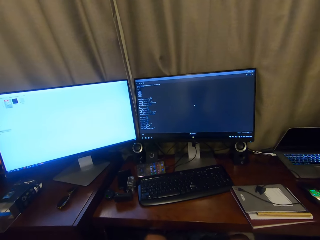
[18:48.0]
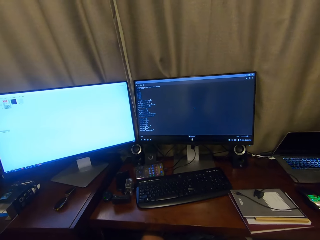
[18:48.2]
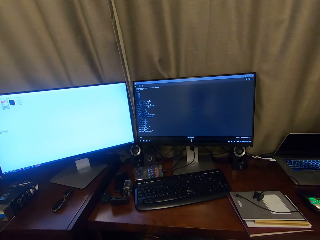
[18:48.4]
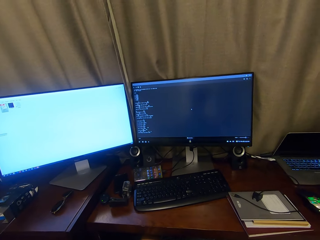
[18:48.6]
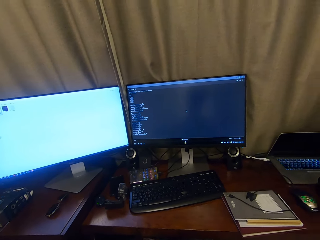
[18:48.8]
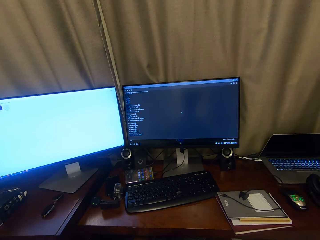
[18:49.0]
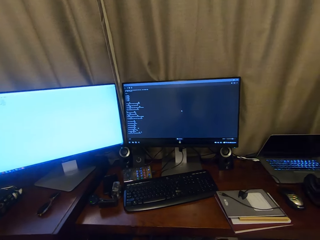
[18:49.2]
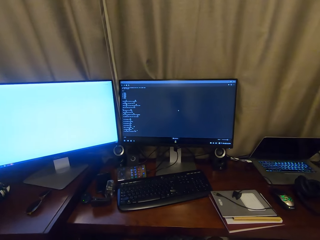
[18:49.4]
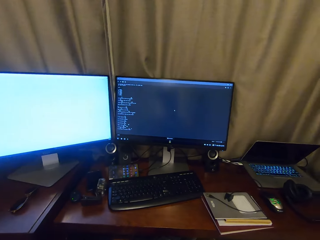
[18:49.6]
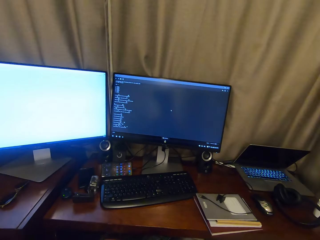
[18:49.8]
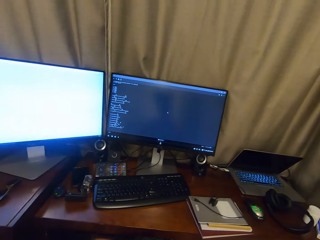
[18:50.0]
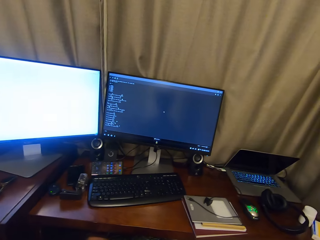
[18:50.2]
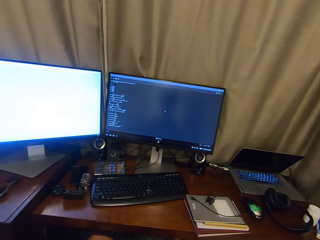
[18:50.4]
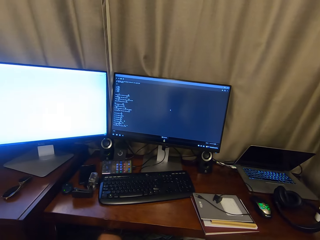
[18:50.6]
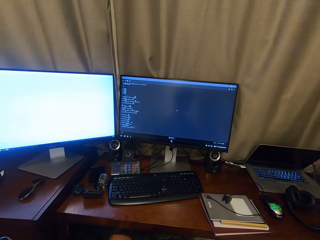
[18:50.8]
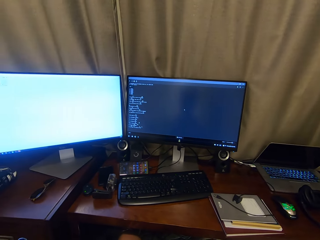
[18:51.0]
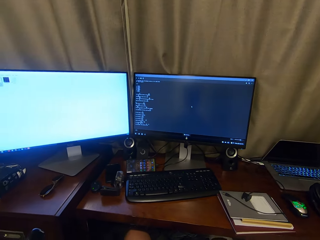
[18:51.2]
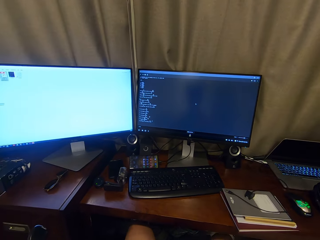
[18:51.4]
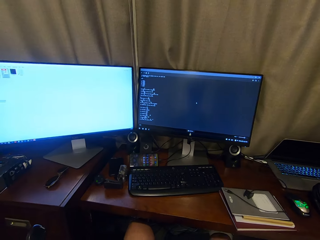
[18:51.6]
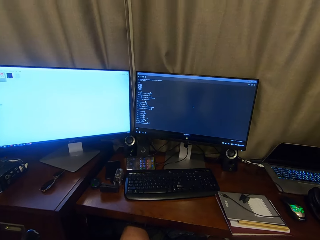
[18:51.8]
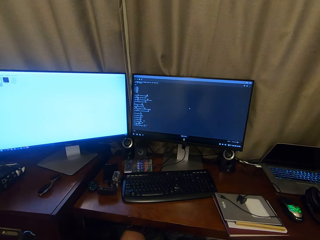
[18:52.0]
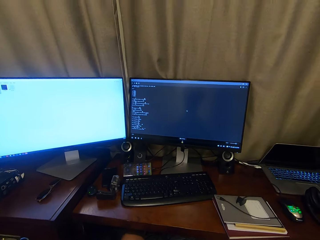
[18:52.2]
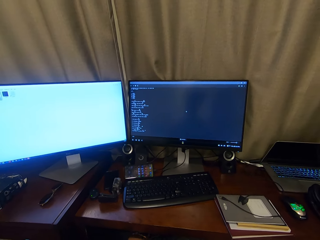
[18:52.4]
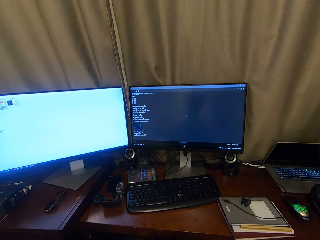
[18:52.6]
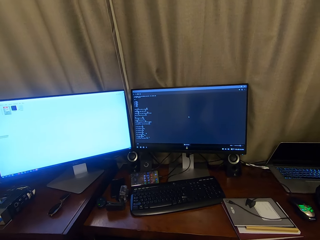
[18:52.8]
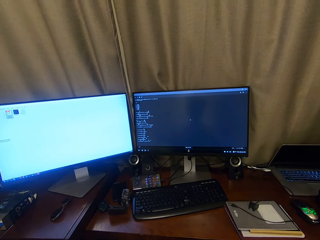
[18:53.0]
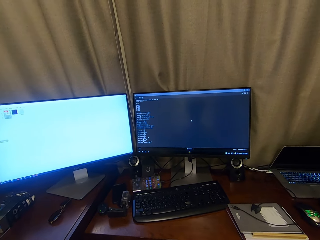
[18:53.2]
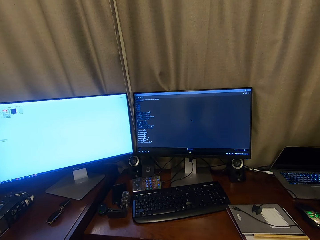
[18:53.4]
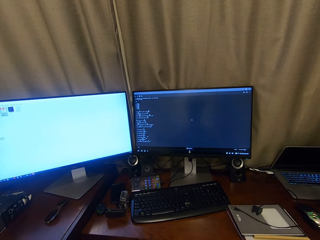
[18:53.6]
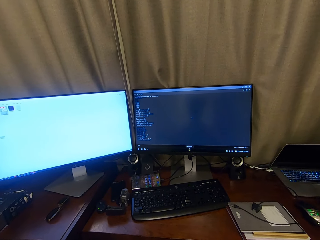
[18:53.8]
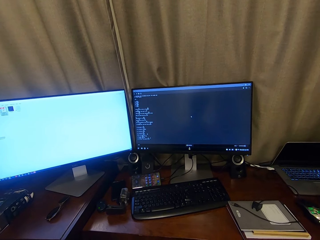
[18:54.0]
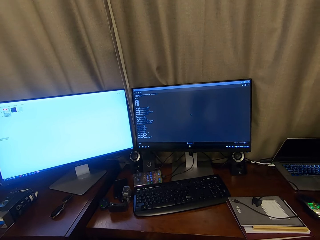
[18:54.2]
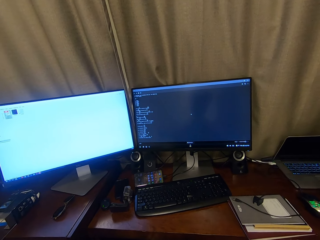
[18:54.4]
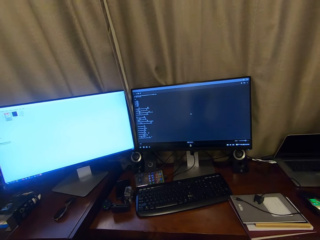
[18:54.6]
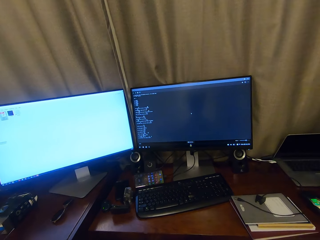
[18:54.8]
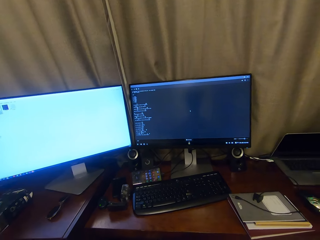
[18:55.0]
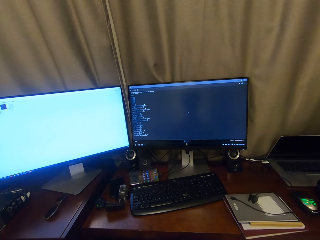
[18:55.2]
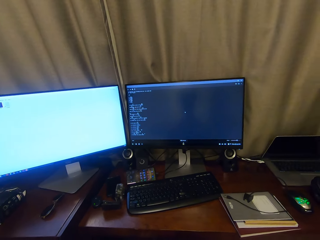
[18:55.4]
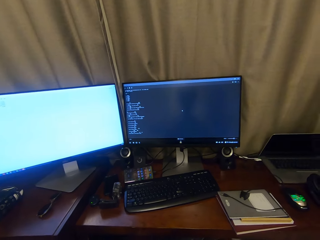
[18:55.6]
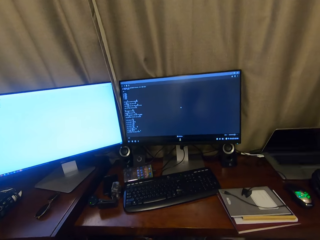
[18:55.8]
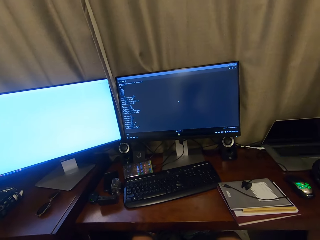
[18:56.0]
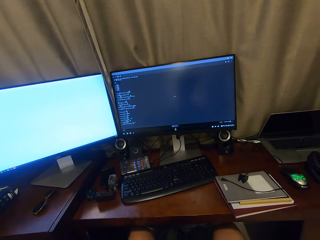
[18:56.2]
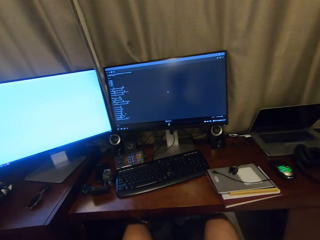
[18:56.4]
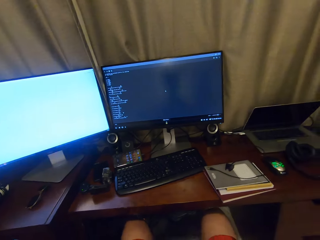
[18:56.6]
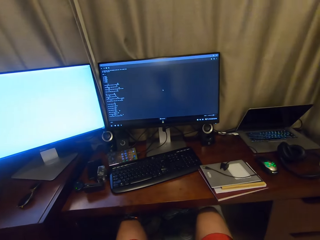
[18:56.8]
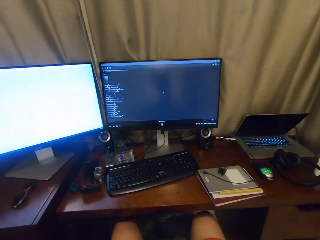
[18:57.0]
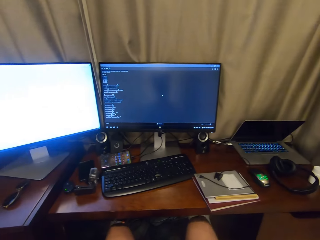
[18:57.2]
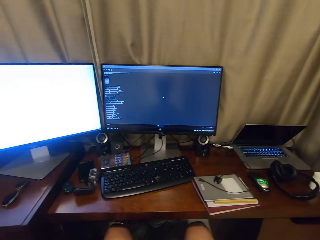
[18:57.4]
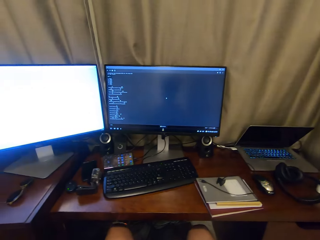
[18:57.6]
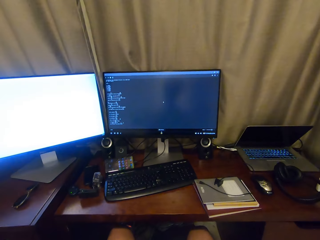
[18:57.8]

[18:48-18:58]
The camera wearer looks around. He moves his legs.

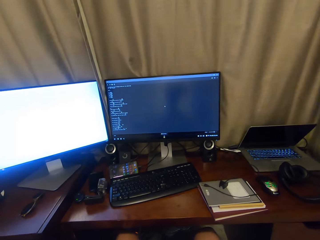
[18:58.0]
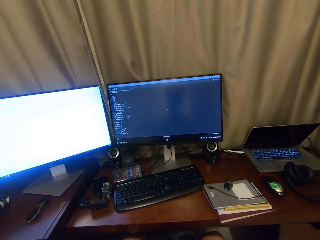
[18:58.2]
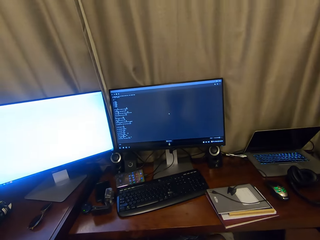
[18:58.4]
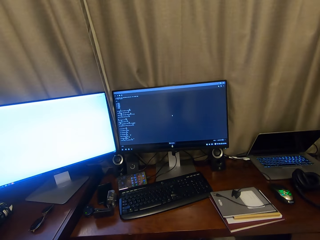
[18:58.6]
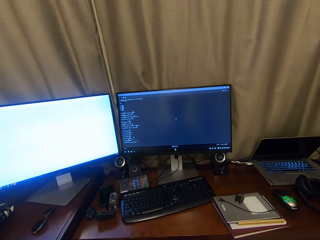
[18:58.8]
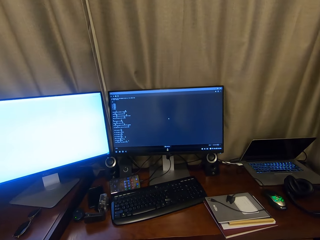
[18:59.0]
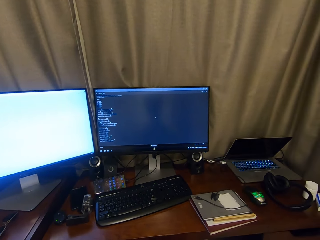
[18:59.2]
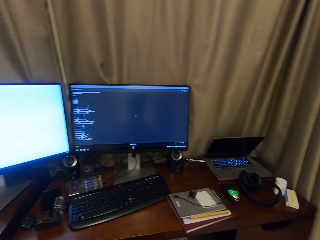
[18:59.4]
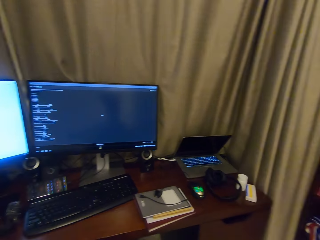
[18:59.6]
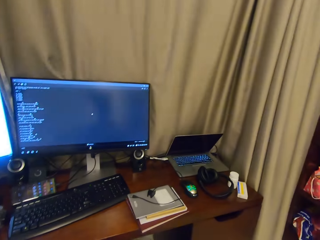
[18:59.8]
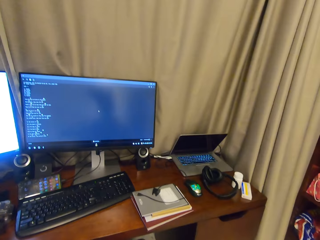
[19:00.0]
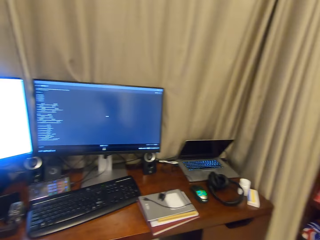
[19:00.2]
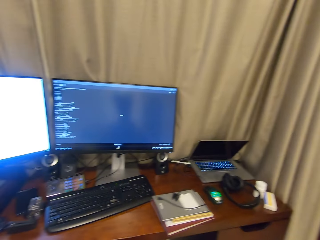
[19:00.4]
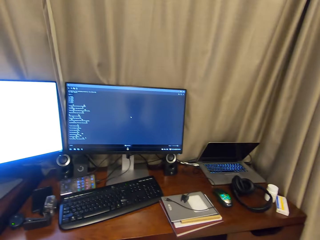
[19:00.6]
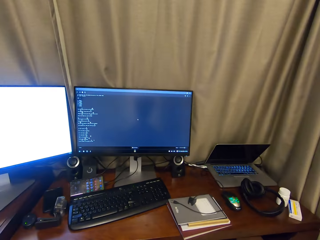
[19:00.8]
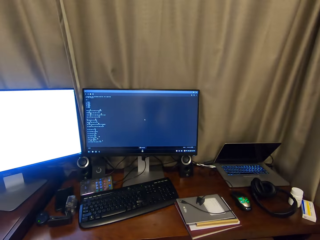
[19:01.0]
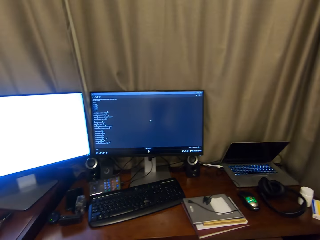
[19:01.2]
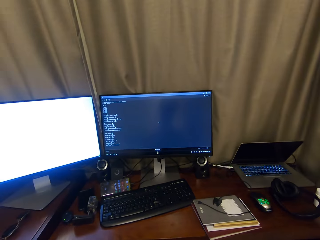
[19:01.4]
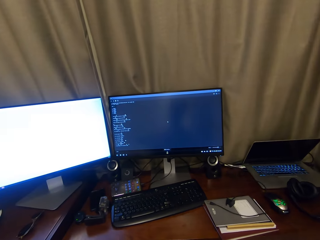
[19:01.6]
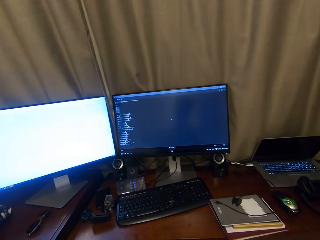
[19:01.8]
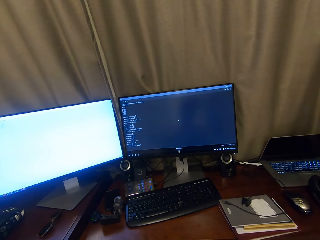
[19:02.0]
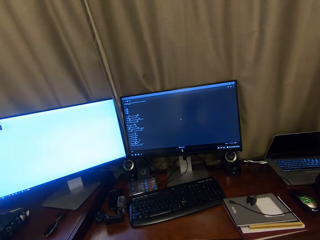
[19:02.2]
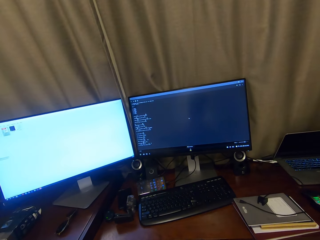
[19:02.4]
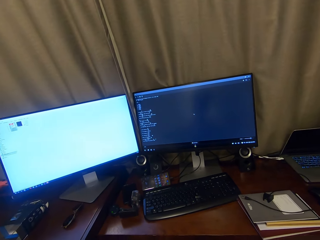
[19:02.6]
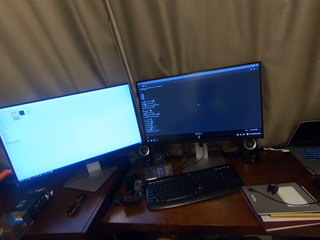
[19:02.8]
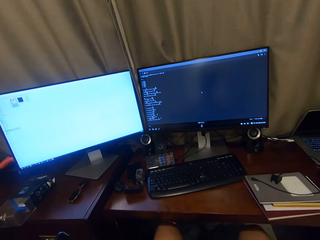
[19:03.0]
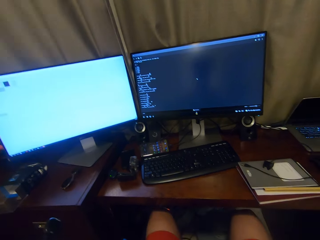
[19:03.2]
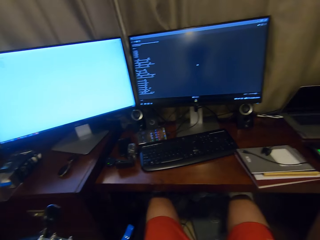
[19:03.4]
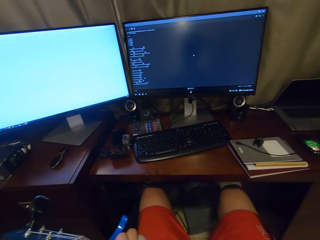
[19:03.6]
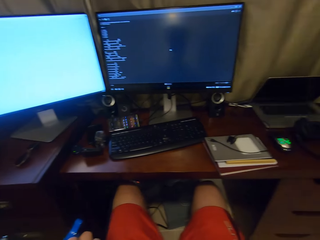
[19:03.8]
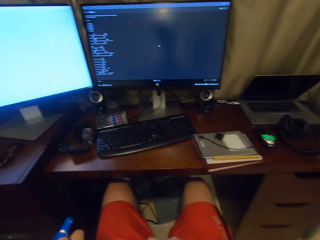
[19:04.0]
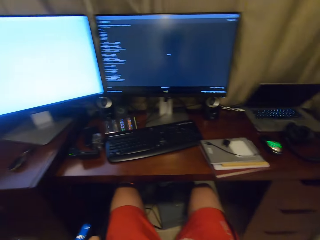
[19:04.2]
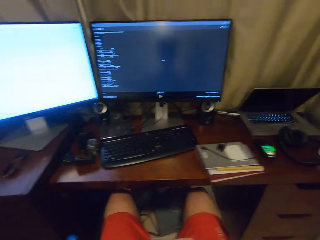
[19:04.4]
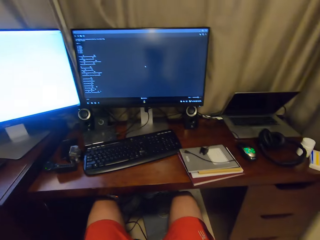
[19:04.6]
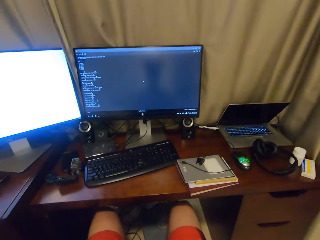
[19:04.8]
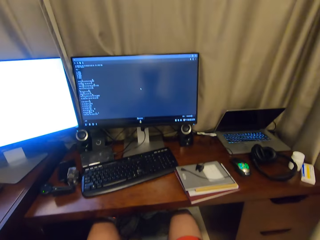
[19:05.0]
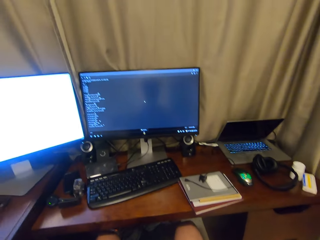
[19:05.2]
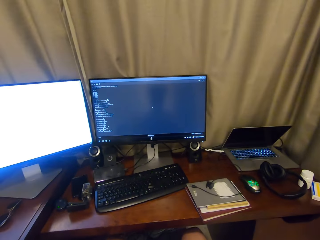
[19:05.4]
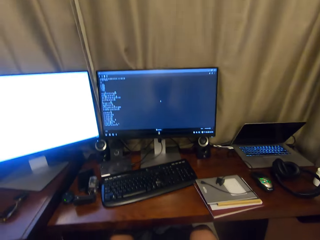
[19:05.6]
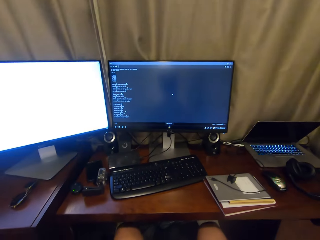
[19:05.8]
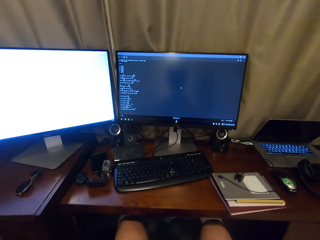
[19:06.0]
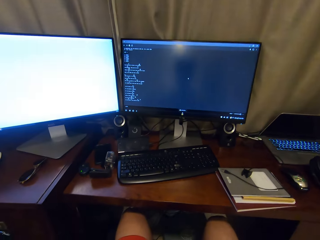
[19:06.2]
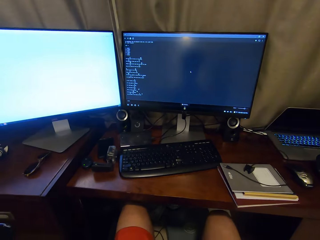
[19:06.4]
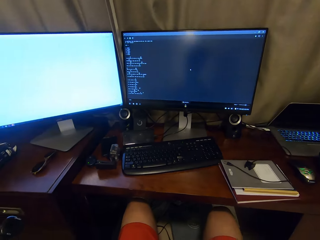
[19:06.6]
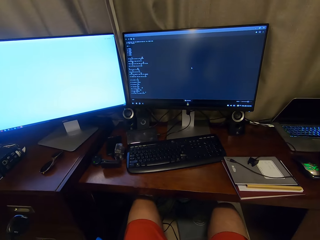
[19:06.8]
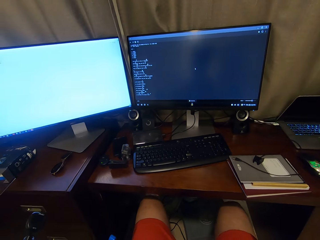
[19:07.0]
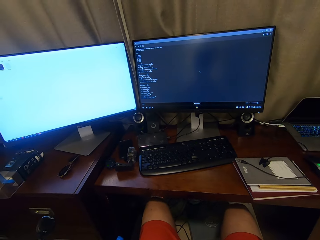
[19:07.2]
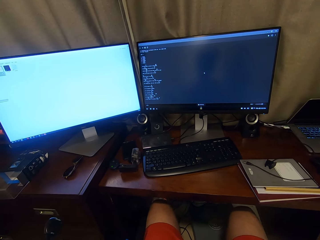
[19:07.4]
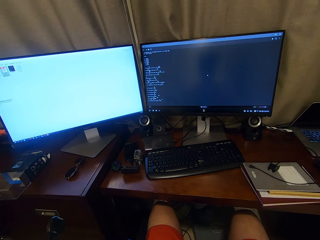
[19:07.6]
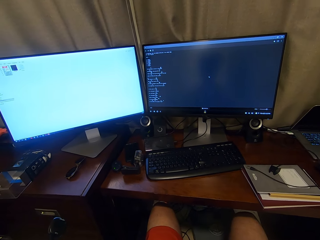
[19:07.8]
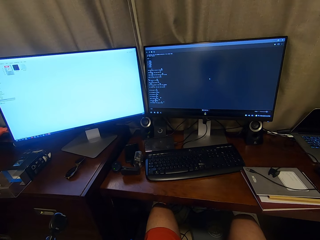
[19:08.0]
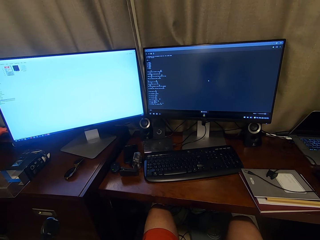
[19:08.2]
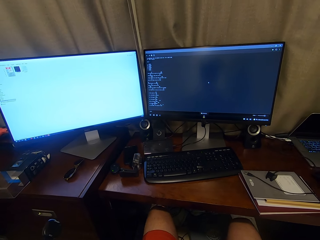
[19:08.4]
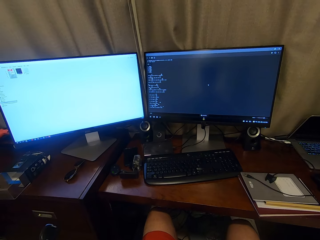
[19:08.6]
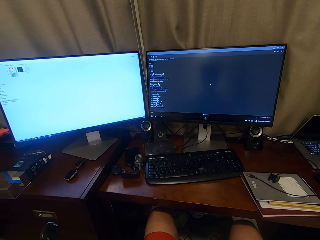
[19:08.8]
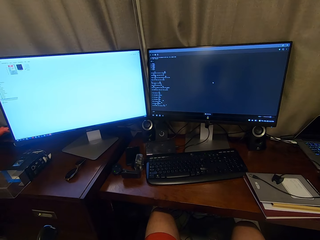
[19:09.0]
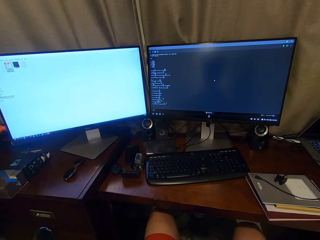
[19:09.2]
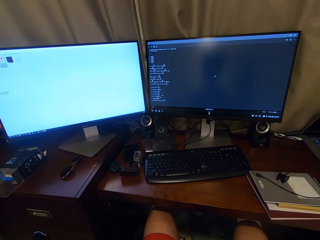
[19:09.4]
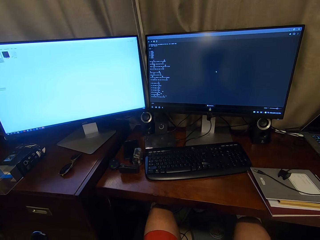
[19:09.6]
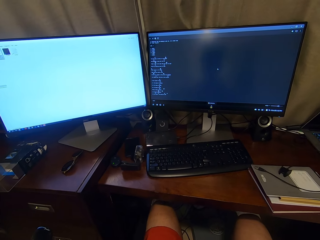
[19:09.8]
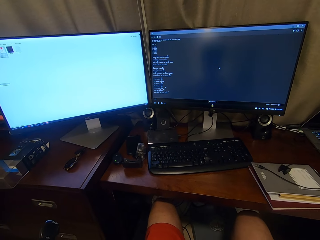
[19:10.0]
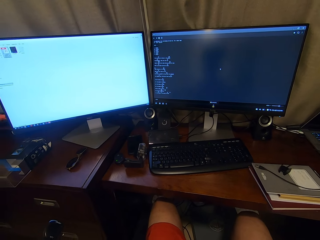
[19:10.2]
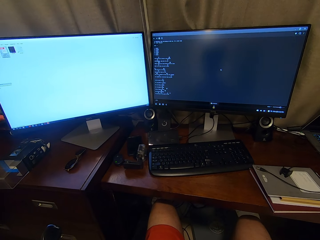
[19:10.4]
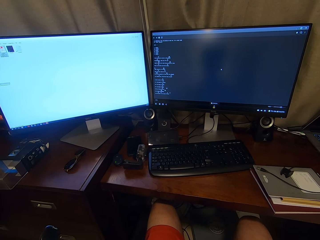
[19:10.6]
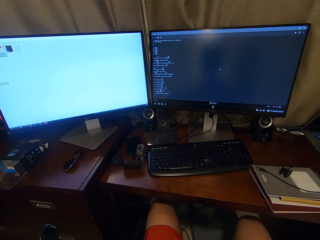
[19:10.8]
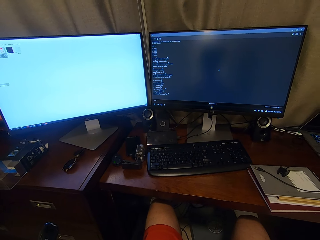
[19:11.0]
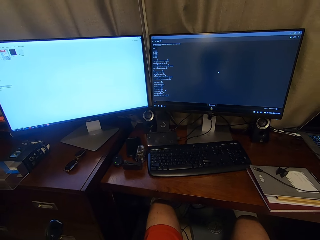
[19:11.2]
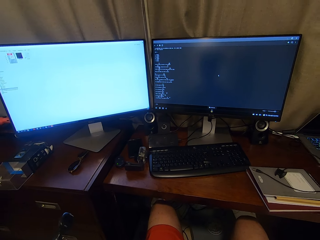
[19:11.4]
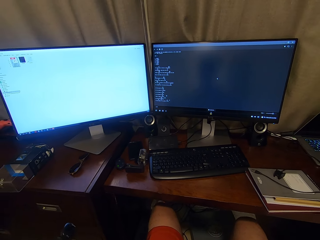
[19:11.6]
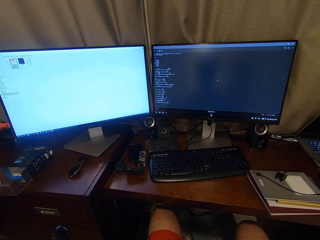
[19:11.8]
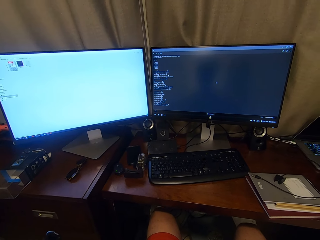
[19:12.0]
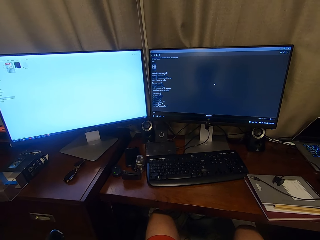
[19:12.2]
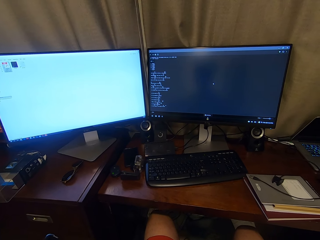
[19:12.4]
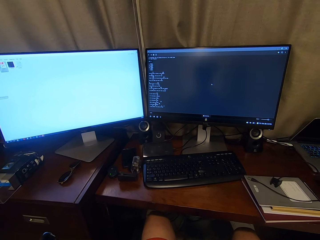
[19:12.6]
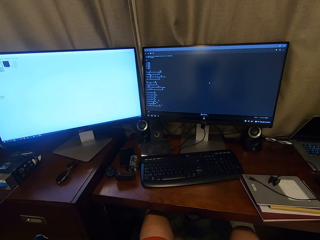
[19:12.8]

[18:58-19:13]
The camera wearer looks around. They play a guitar.
